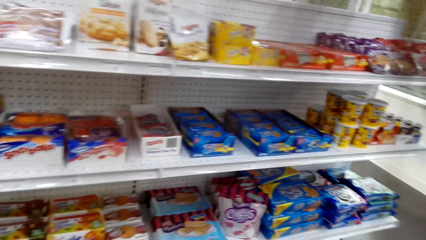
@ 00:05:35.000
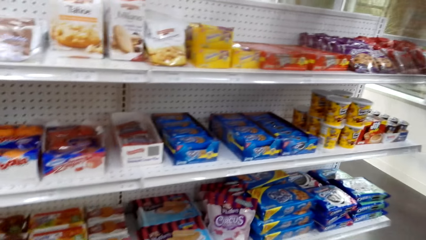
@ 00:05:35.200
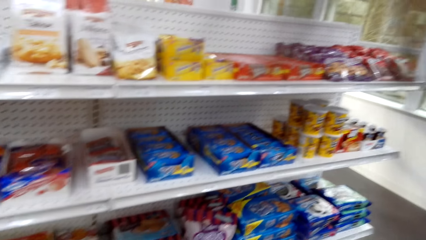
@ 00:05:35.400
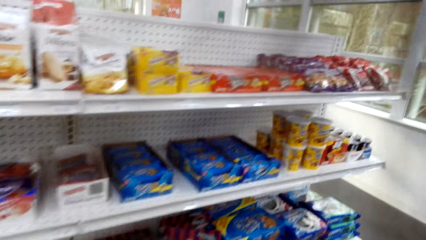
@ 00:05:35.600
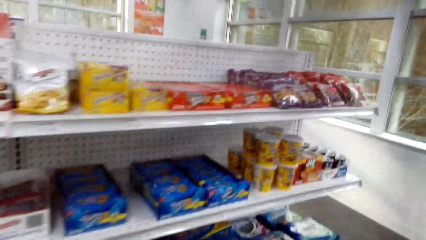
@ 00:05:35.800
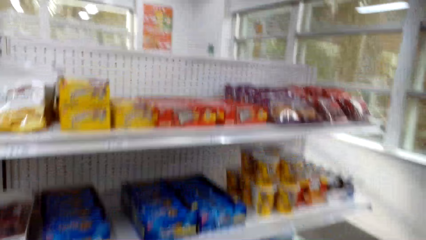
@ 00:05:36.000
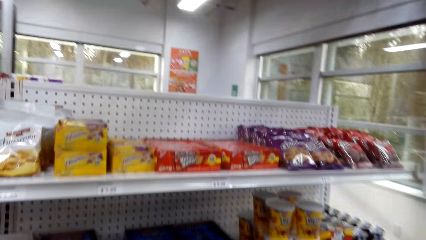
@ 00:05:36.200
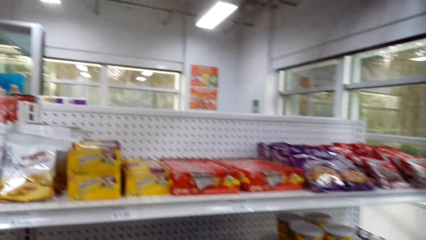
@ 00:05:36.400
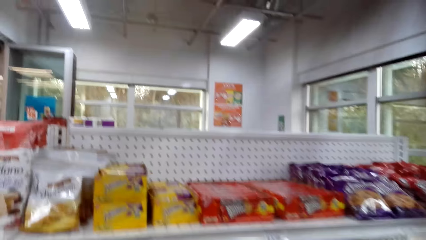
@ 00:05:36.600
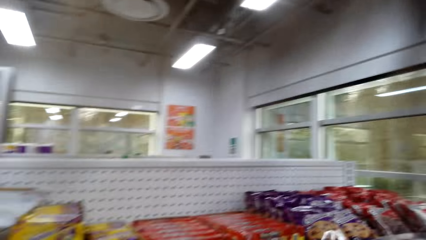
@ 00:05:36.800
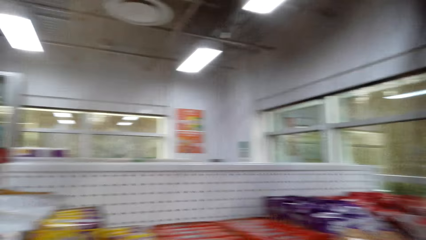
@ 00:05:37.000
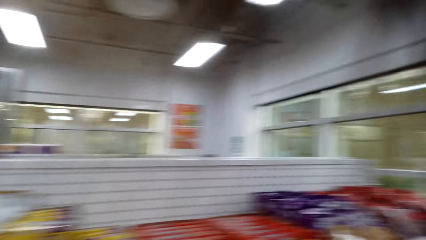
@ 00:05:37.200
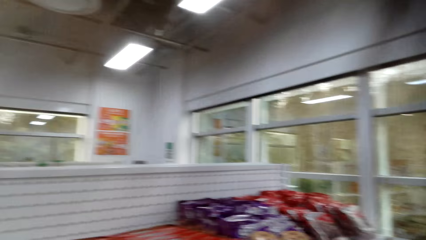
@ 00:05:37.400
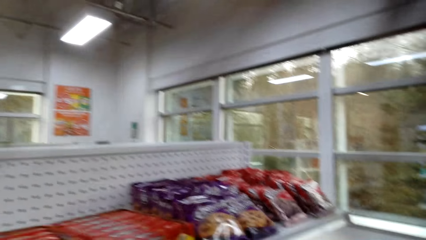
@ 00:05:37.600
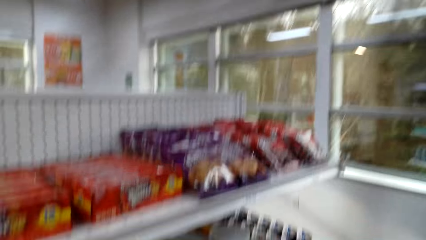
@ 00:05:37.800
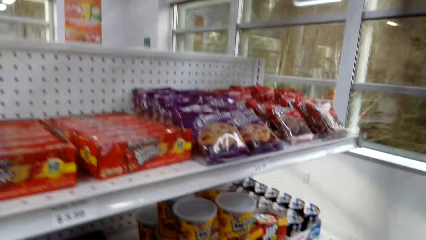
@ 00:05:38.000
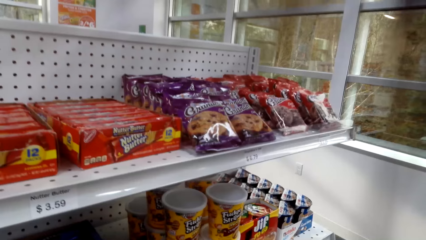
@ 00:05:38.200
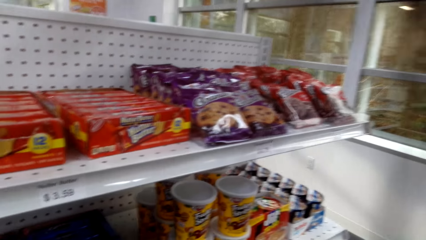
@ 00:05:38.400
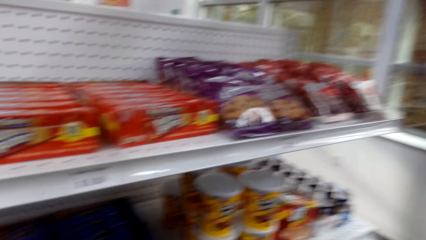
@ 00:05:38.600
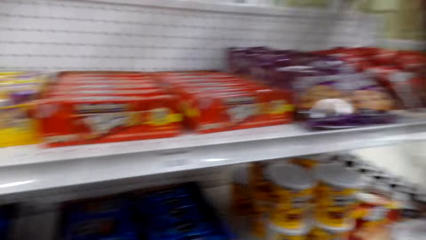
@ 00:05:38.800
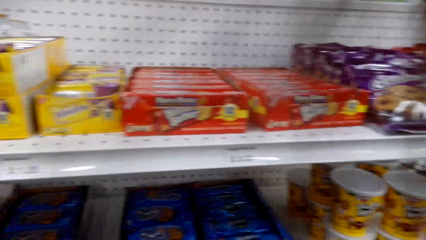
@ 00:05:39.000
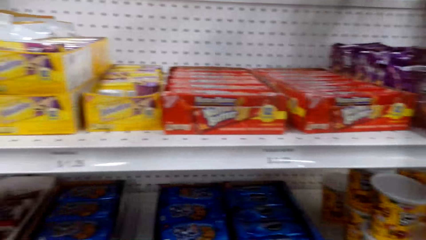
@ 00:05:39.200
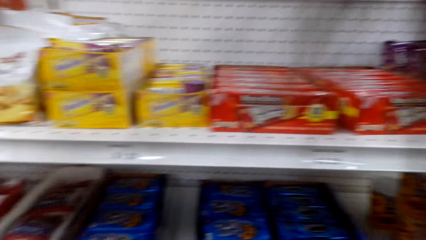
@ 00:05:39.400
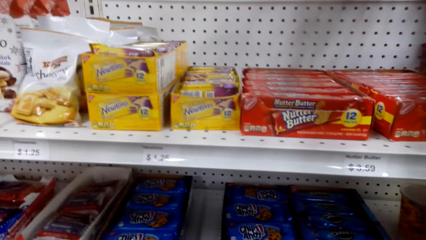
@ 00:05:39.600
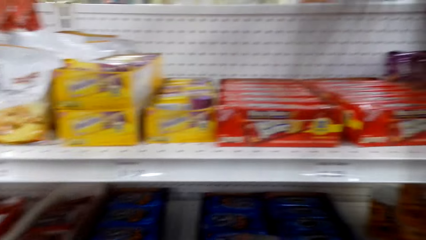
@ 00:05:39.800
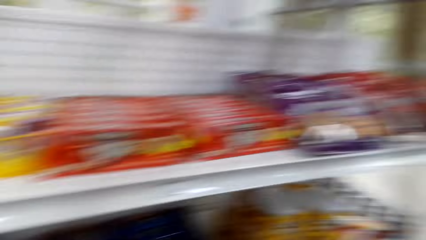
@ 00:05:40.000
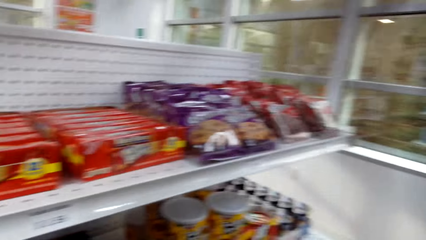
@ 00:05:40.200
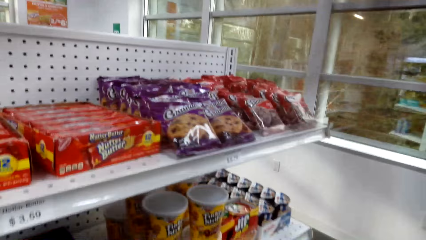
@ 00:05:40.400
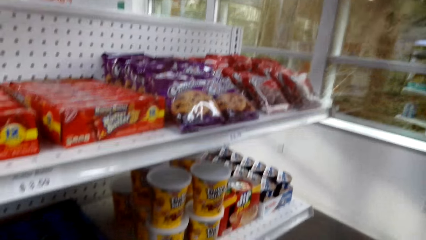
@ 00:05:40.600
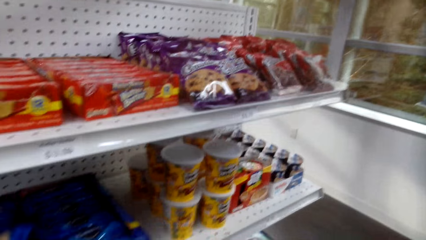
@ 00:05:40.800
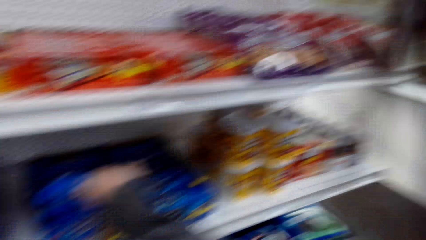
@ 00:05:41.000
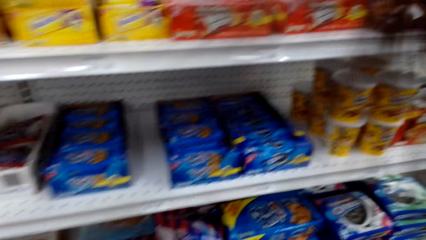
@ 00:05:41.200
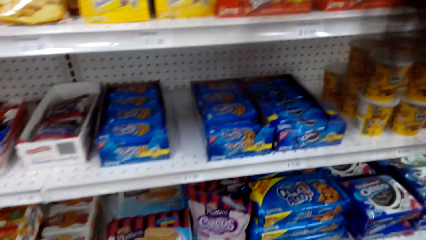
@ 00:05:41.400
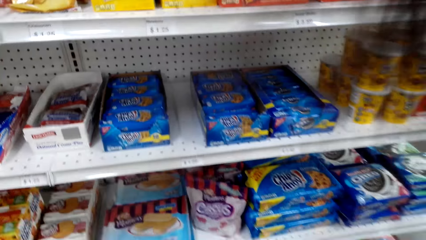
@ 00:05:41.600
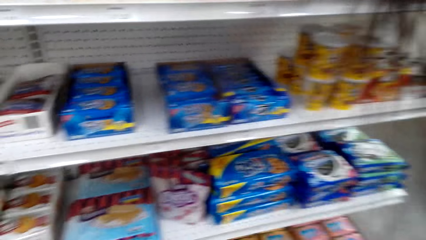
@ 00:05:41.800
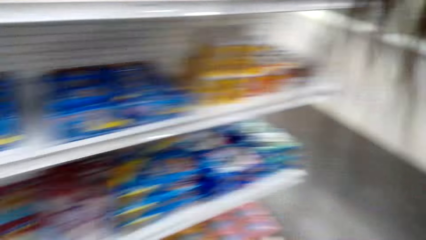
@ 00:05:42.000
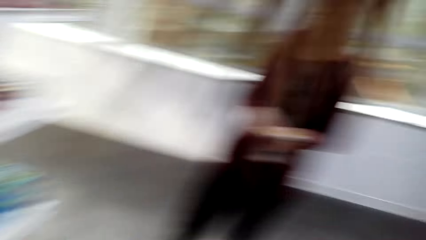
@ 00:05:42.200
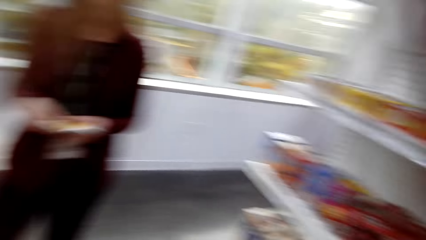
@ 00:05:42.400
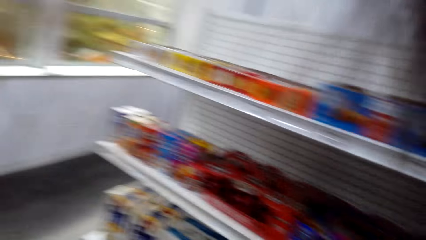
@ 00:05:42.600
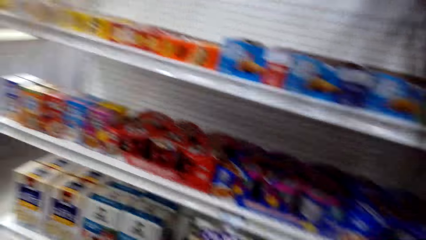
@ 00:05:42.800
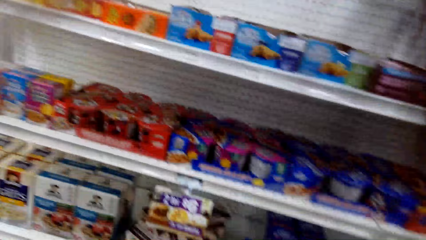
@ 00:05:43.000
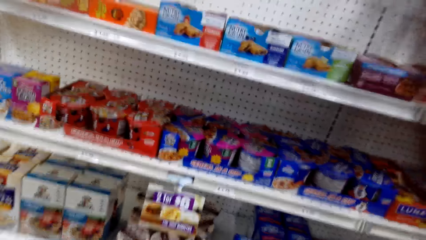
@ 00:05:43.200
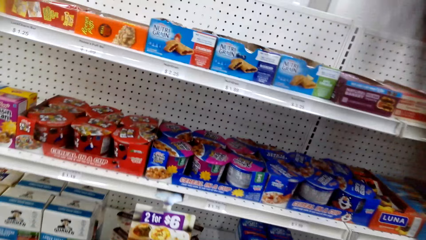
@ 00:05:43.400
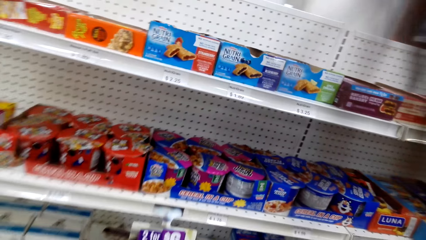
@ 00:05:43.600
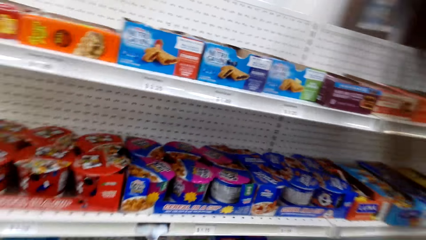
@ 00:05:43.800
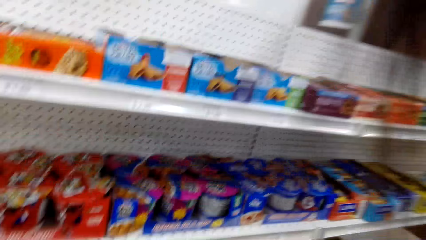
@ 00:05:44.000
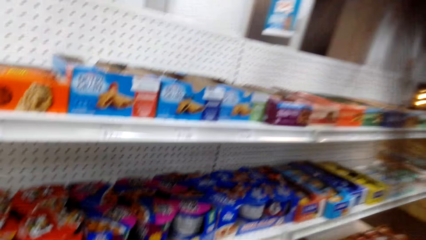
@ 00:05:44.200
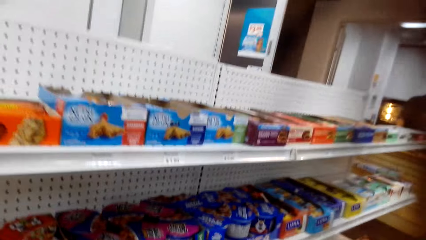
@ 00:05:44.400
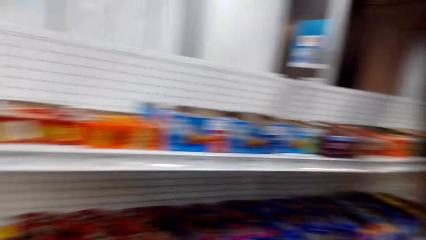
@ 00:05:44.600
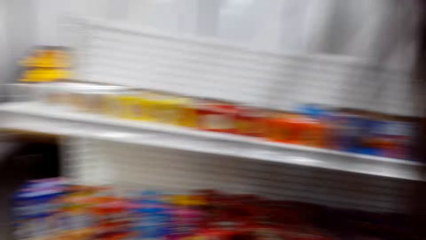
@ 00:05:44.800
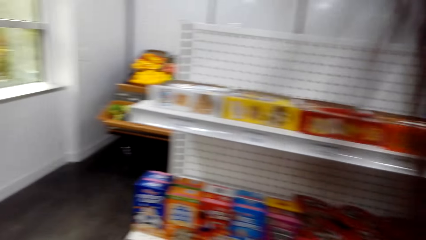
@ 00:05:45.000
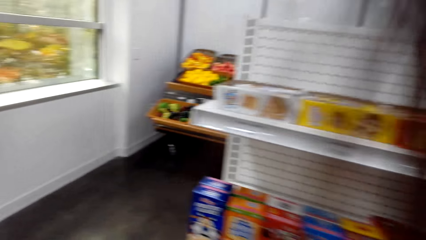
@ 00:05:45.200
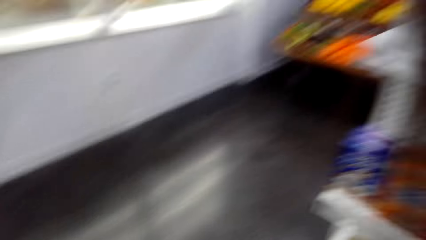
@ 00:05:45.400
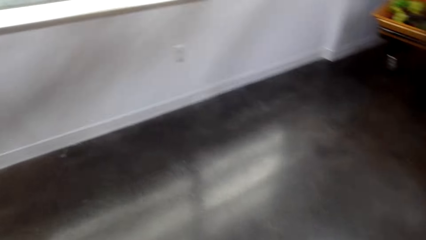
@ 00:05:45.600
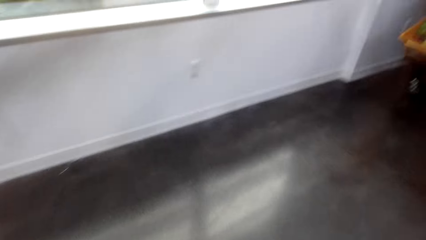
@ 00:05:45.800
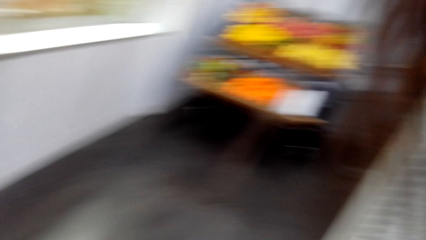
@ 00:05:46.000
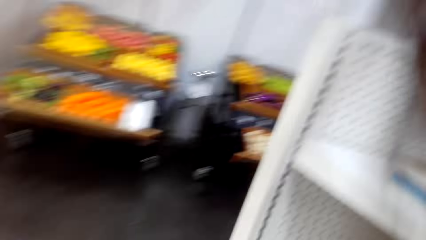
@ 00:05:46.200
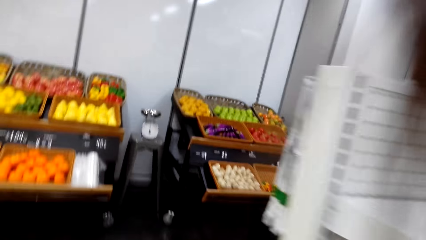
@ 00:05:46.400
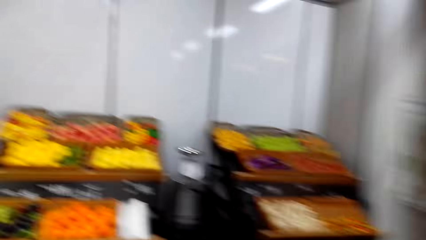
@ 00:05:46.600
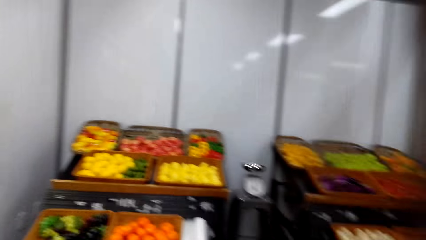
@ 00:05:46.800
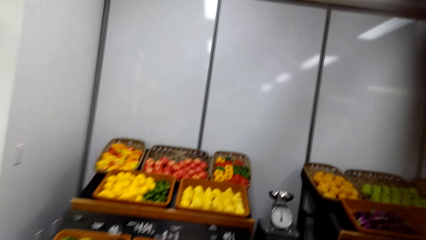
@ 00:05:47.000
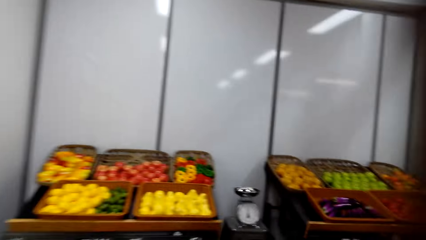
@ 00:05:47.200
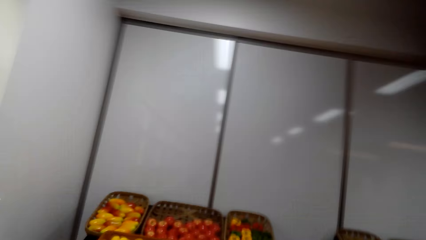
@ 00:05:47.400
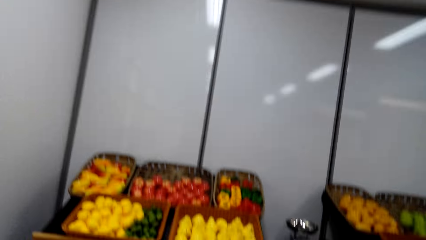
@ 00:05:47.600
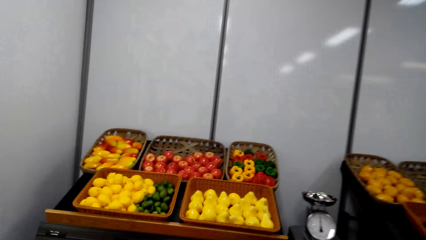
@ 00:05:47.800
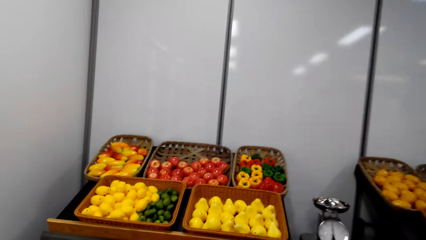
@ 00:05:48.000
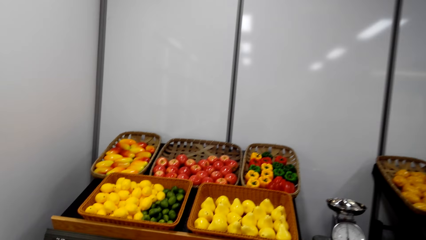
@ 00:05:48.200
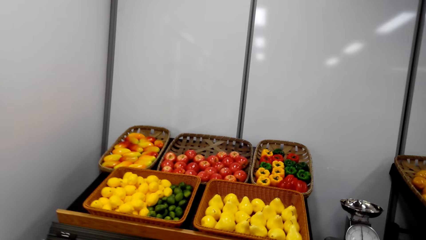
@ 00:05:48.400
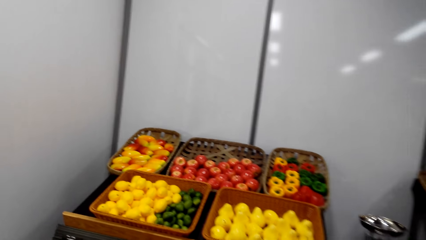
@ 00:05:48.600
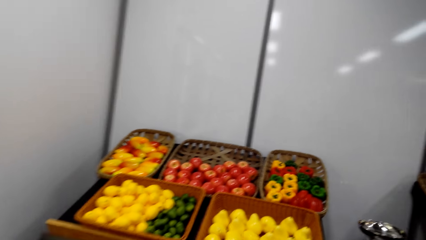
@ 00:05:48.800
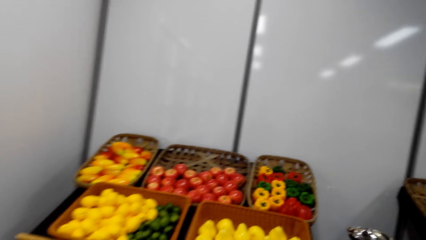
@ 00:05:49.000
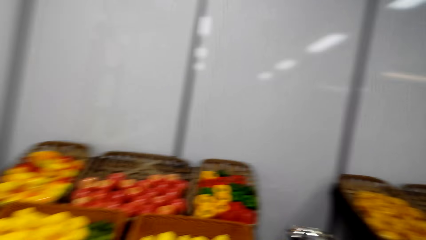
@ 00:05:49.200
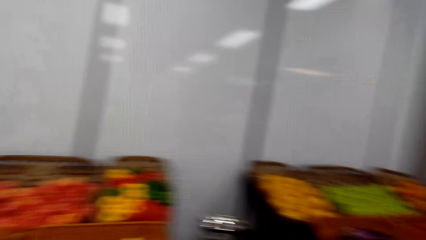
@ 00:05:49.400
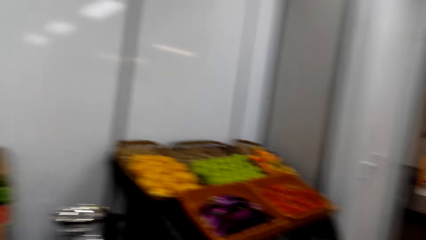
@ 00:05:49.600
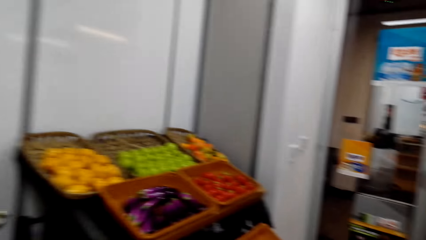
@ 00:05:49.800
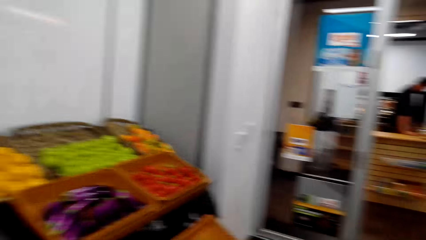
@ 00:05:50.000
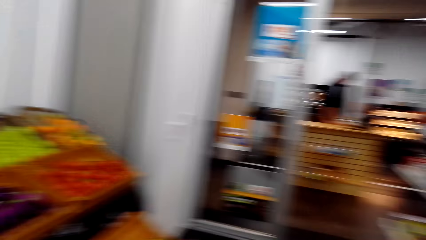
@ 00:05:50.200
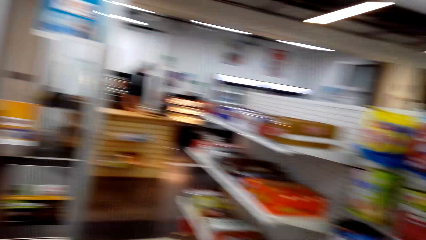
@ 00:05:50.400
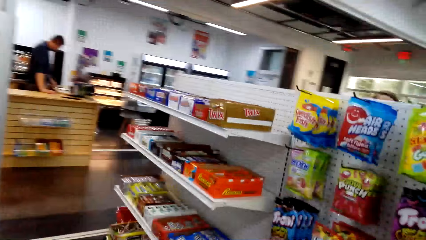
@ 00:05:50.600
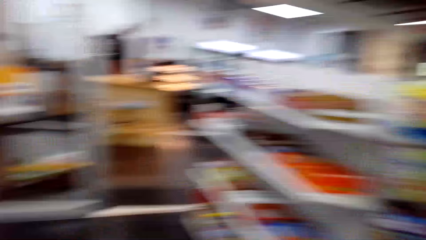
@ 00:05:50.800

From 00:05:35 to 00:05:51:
The camera wearer picks a snack from the shelf. They pick the snacks from the shelf. They walk around.
